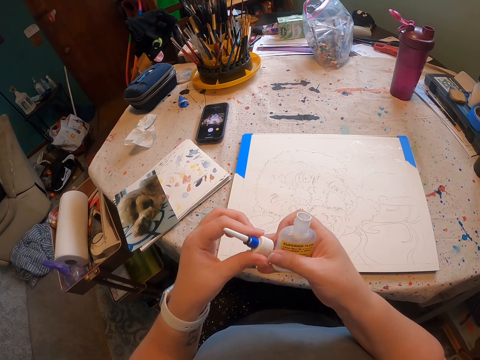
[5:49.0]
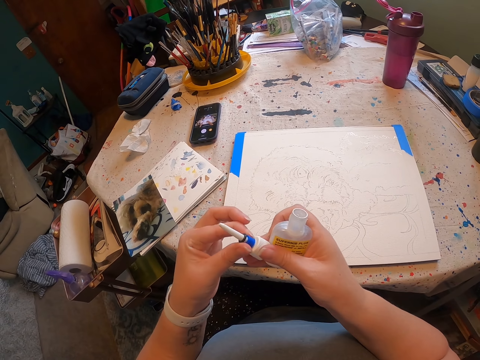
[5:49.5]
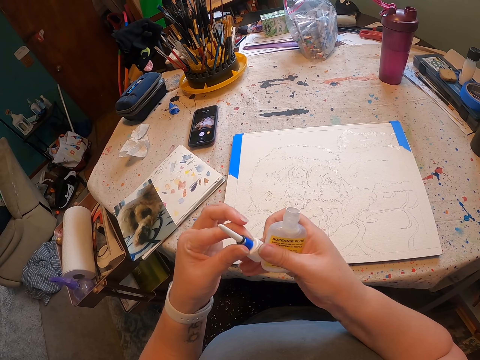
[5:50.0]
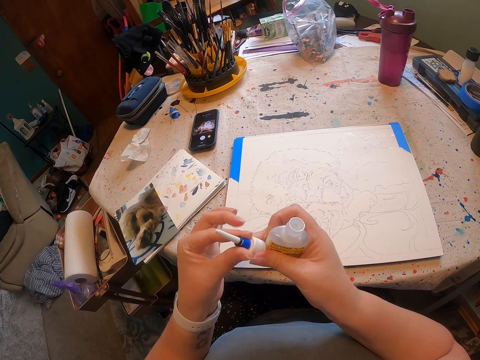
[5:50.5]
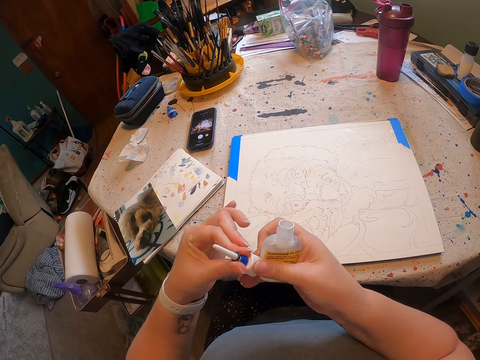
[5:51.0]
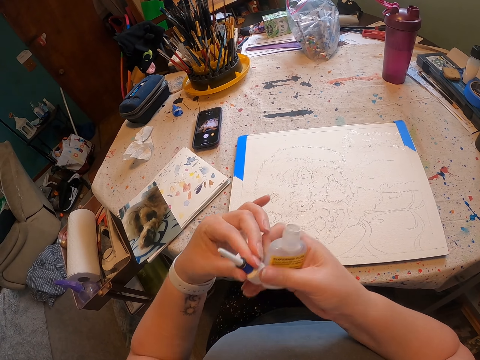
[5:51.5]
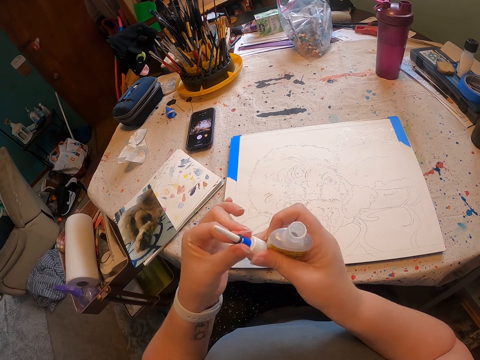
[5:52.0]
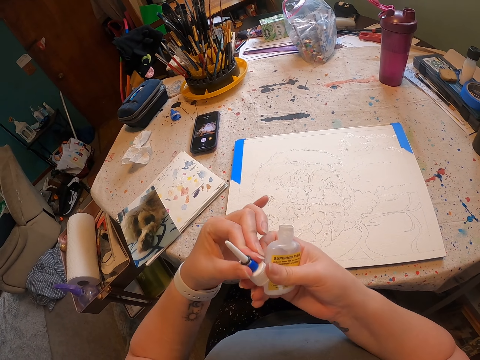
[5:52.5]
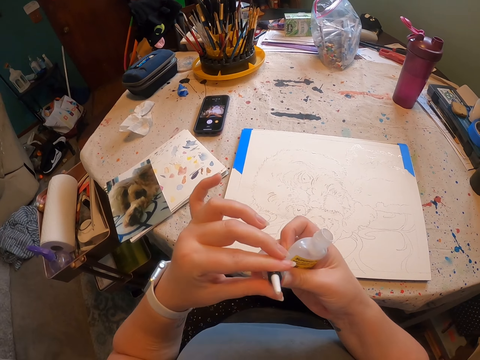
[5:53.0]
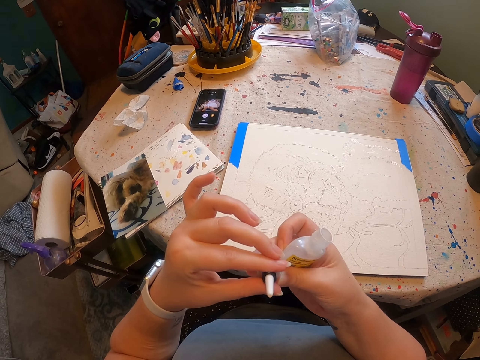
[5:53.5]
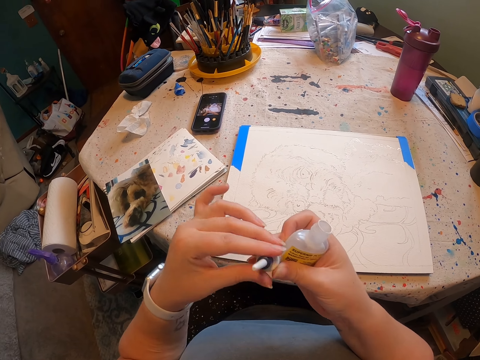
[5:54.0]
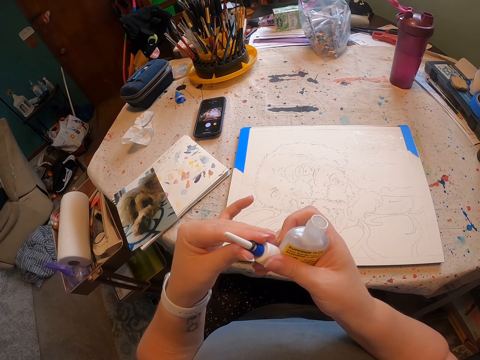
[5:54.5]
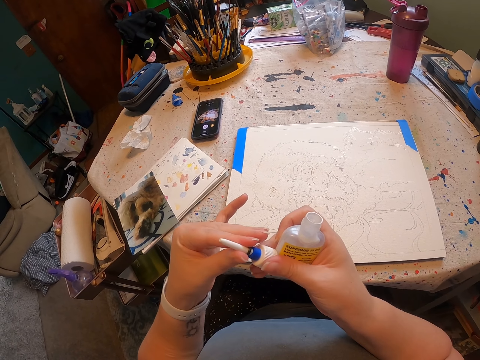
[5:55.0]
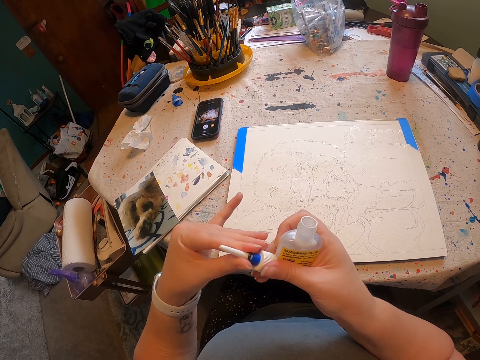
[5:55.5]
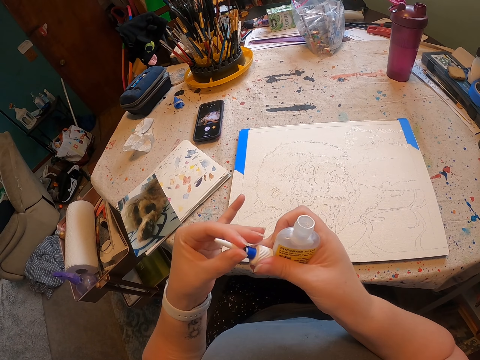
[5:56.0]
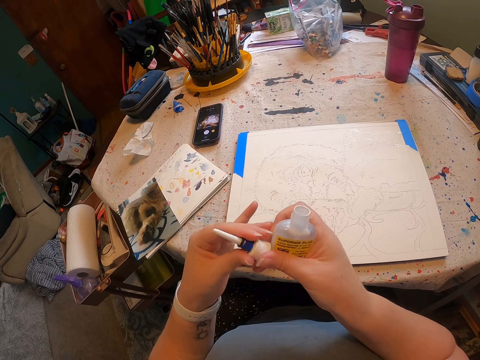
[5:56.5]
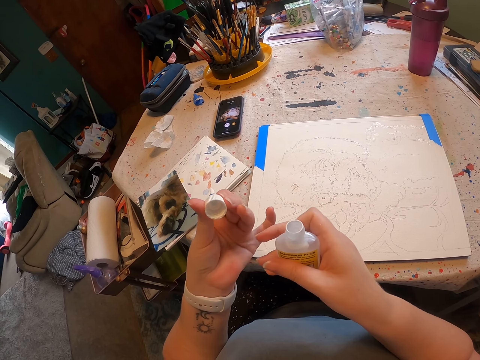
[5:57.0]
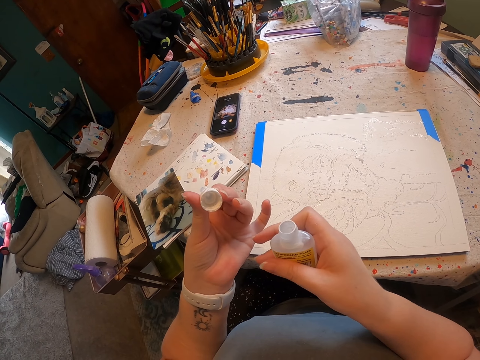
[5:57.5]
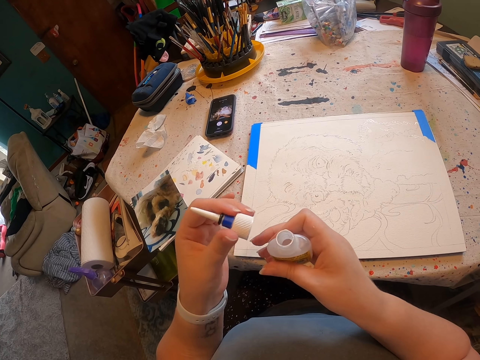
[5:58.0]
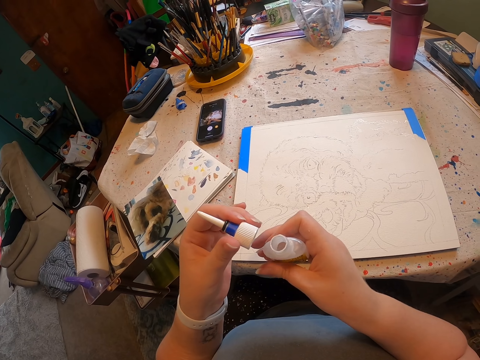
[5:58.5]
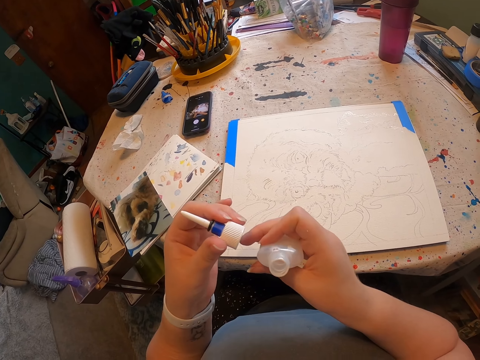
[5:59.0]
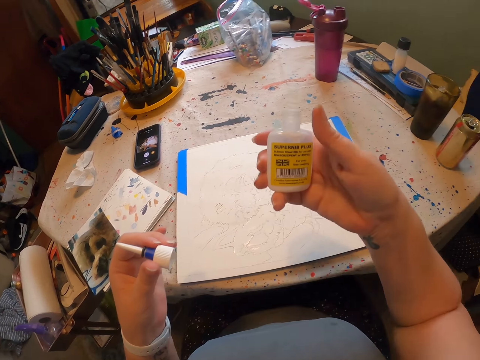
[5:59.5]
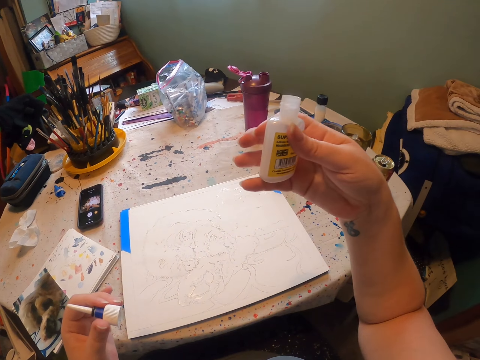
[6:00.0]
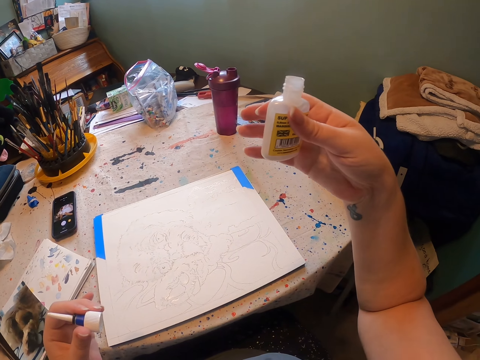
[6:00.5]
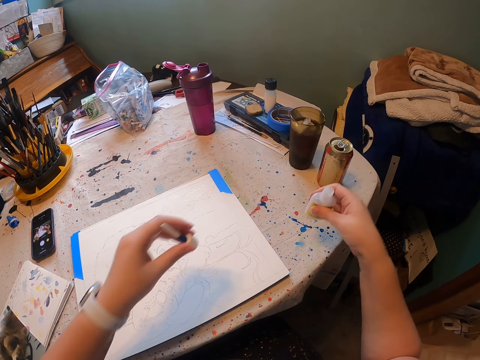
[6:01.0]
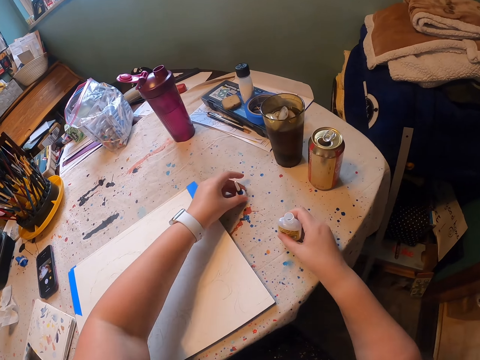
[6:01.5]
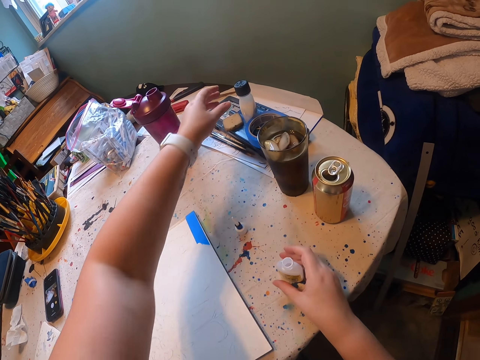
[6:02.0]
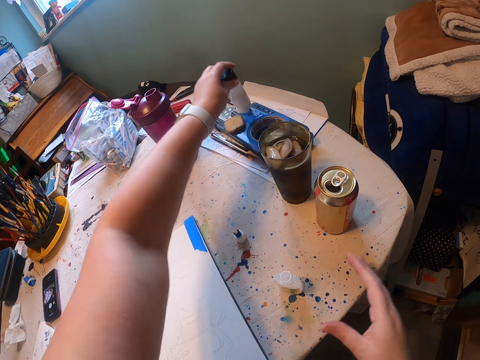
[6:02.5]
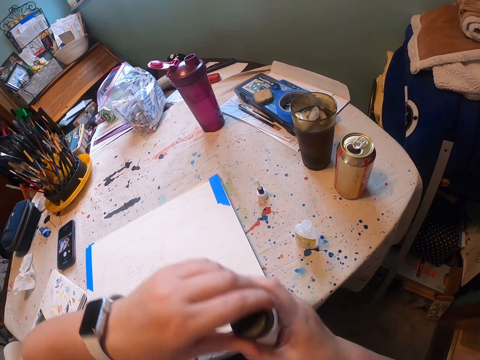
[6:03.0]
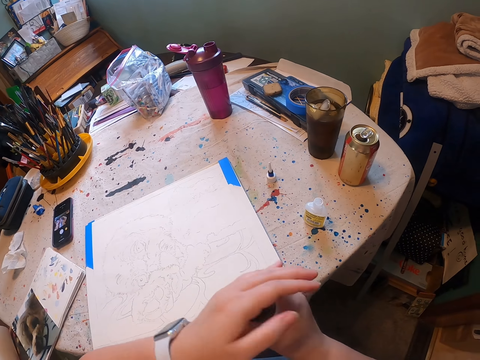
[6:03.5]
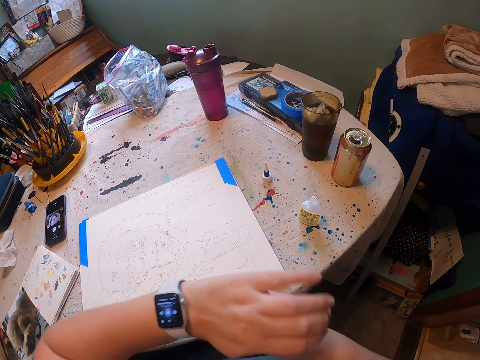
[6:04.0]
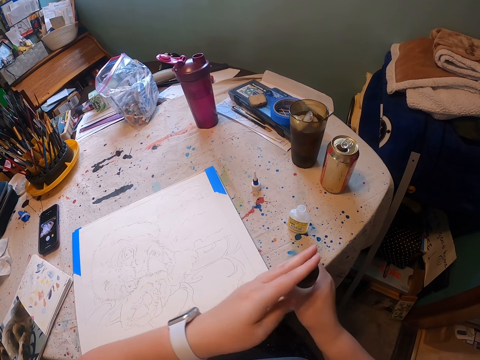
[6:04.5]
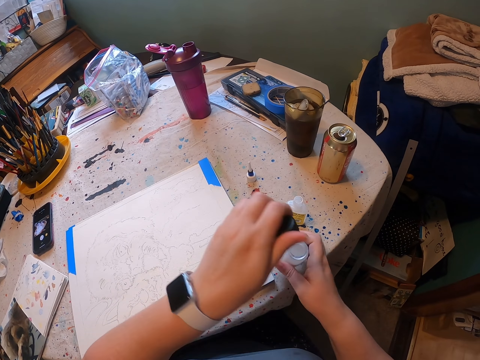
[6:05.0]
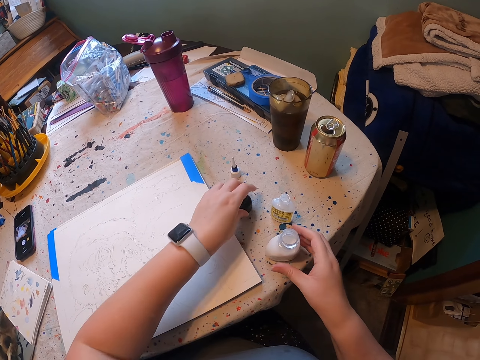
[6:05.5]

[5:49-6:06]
The camera wearer twists the cap. They look at the cap. They look at the container. They put the container on the table and put the cap on the table. They take the container on the table and open the container. They put the container cap on the table.

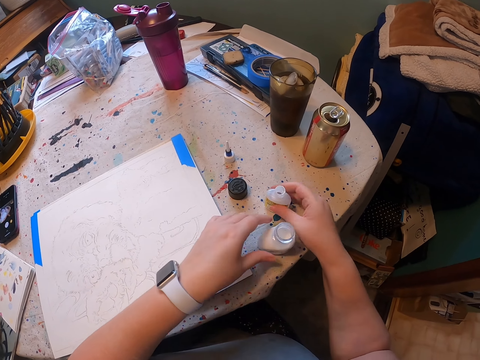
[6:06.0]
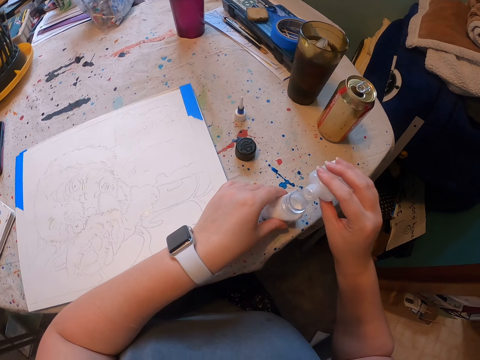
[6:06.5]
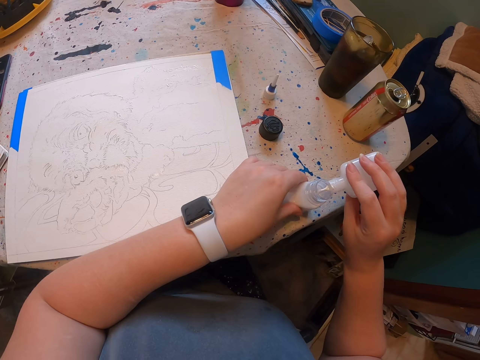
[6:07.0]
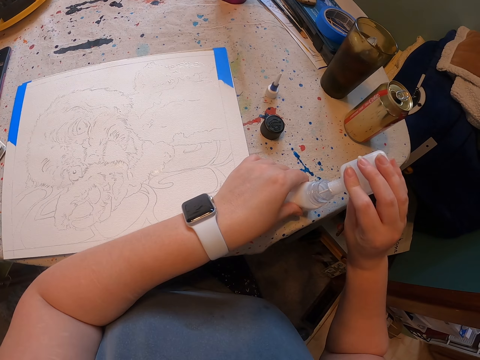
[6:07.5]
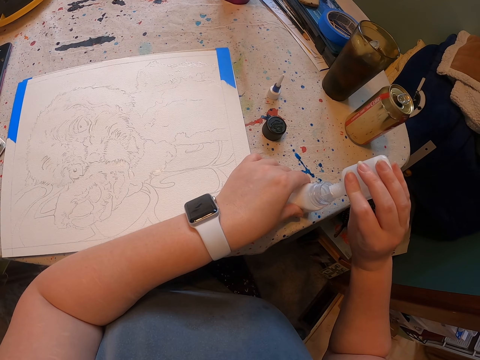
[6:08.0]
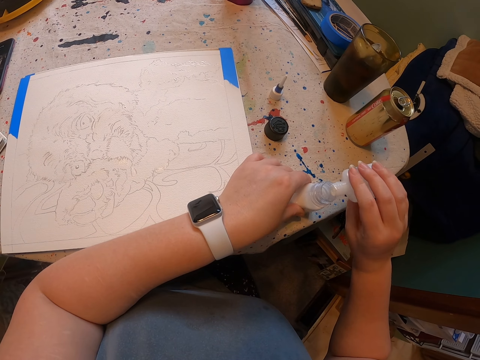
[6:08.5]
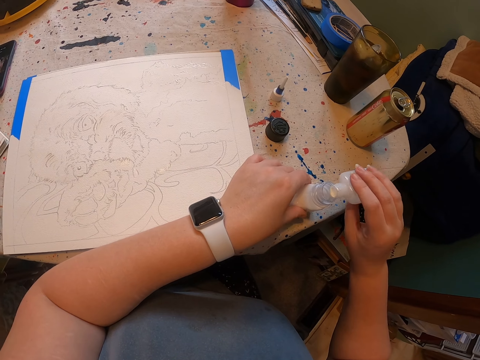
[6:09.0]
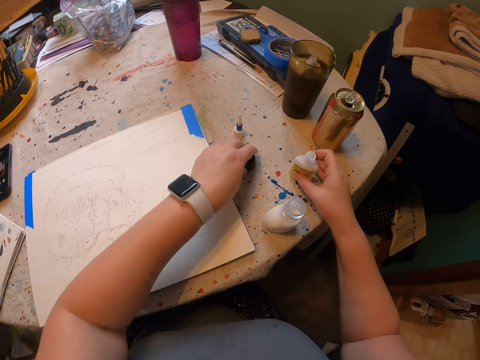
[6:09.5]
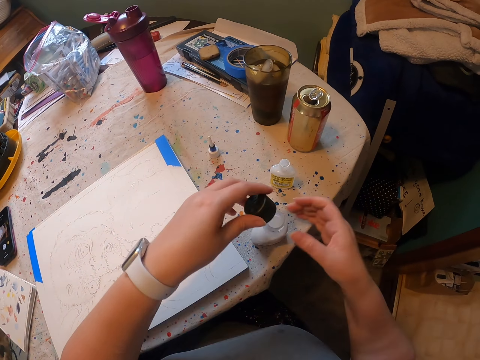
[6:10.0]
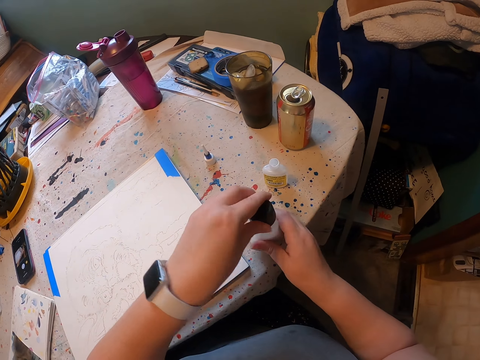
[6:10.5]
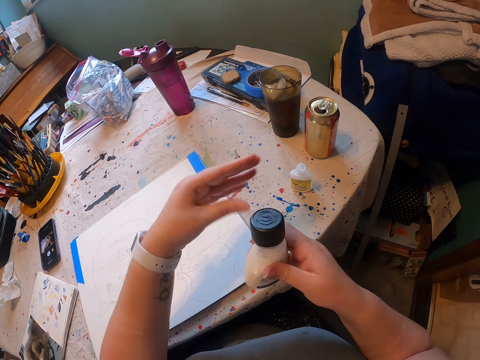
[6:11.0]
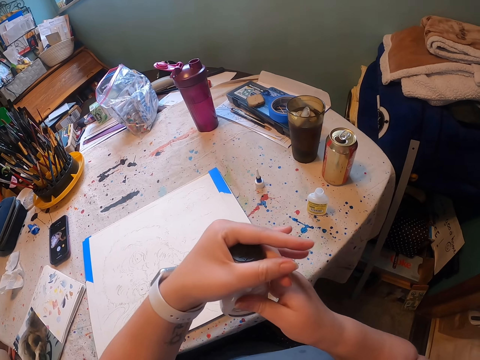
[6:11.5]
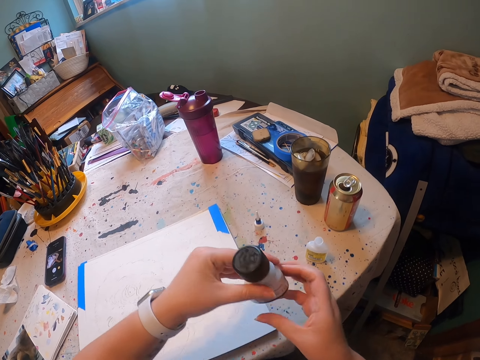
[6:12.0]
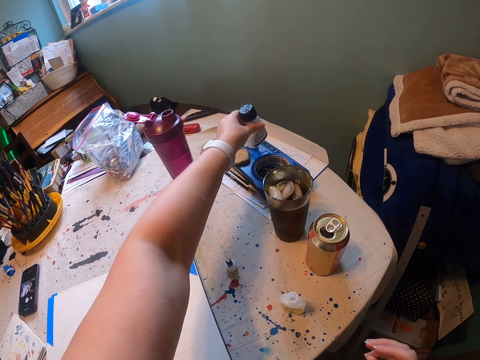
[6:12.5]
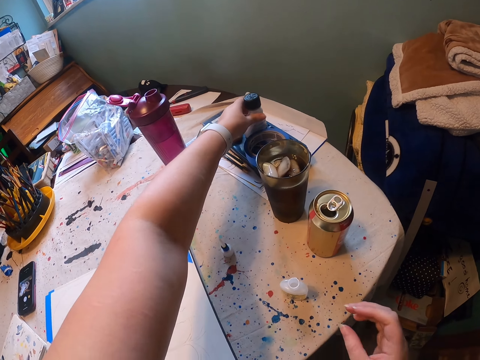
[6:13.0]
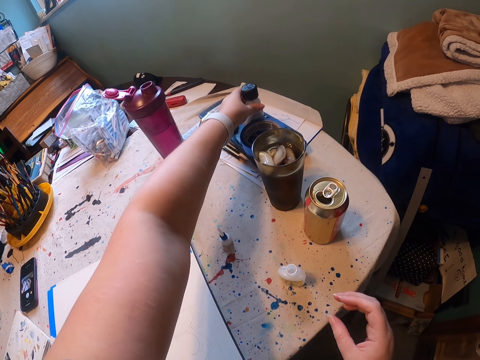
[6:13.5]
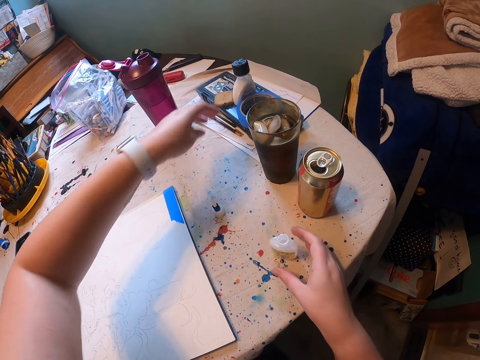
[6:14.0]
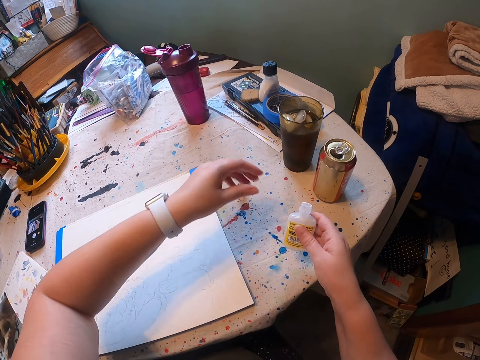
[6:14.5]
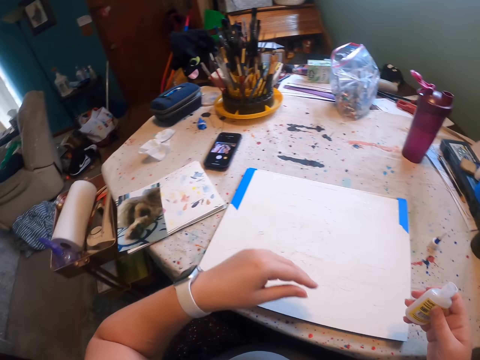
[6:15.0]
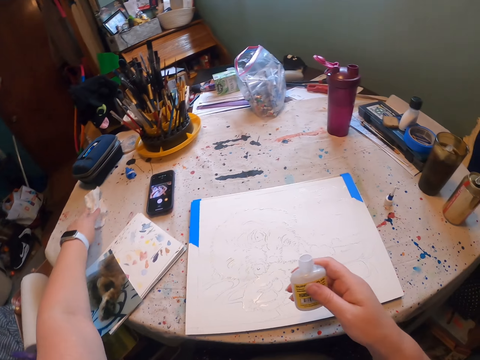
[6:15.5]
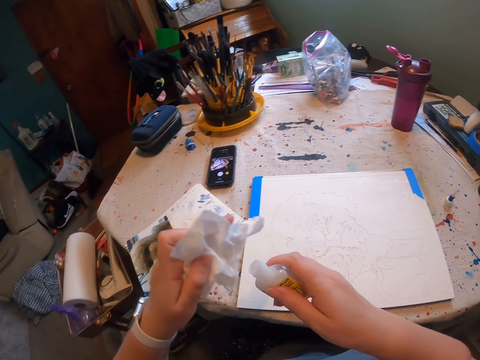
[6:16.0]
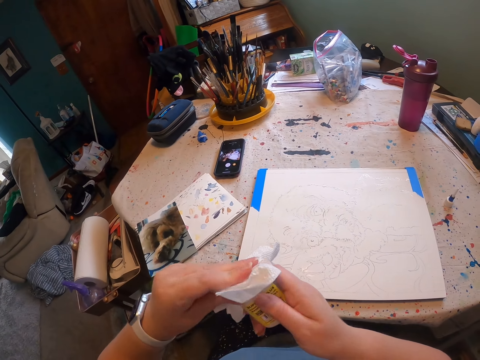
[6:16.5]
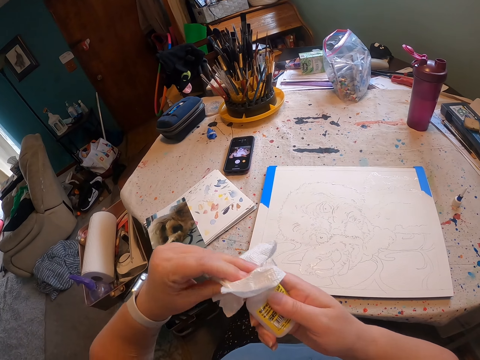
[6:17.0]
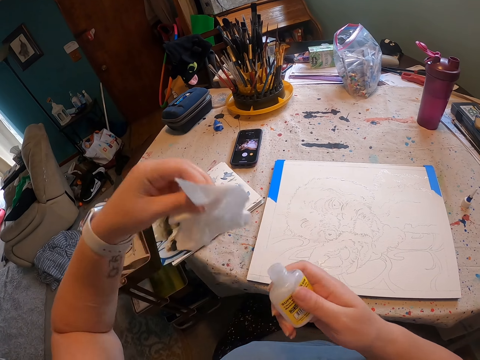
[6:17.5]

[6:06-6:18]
The camera wearer drops a bottle. They pour liquid into a container. They pick up the bottle and turn ink in the bottle. They put the container on the table, take a container cap on the table and close the container. They put the container on the paintbrush case. They take the container on the table. They take a serviette on the table and wipe the container.
